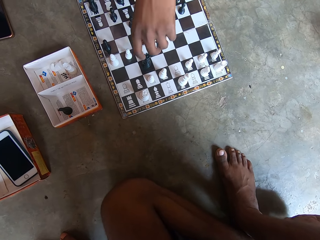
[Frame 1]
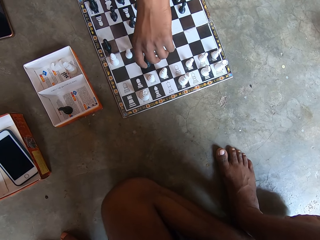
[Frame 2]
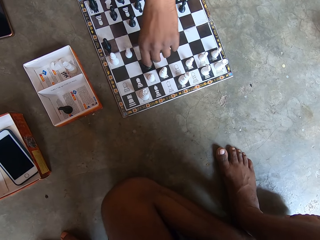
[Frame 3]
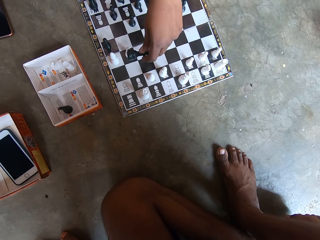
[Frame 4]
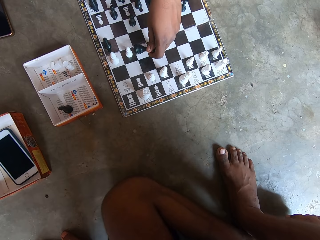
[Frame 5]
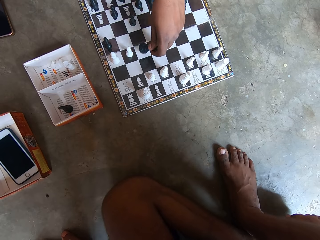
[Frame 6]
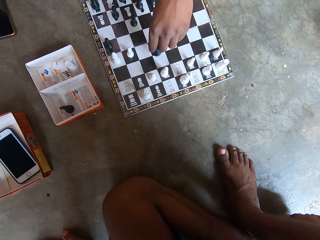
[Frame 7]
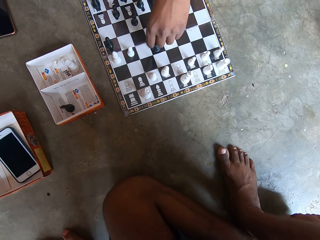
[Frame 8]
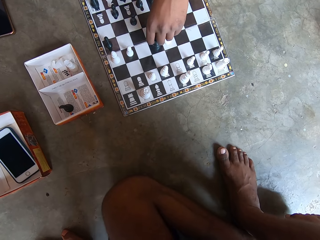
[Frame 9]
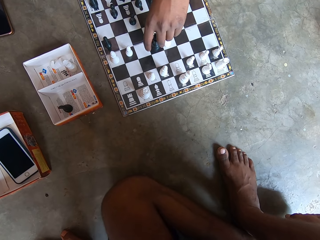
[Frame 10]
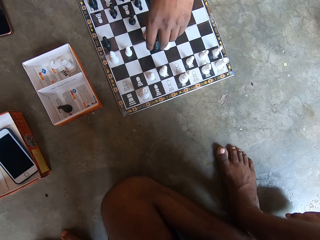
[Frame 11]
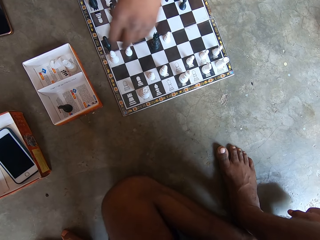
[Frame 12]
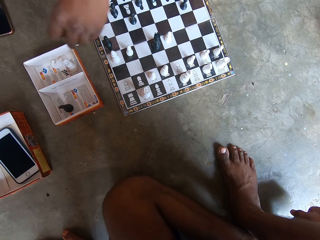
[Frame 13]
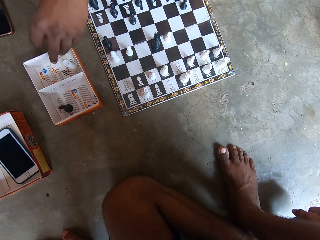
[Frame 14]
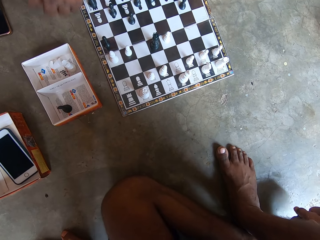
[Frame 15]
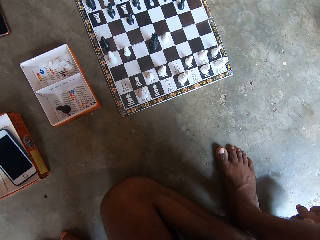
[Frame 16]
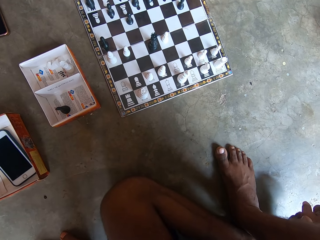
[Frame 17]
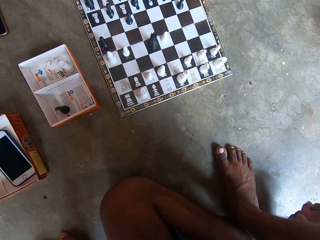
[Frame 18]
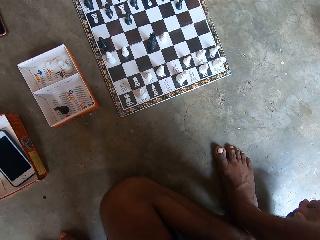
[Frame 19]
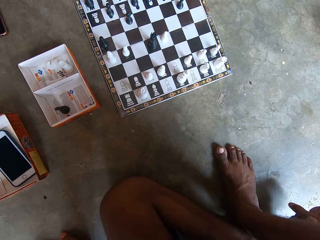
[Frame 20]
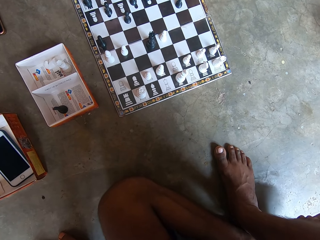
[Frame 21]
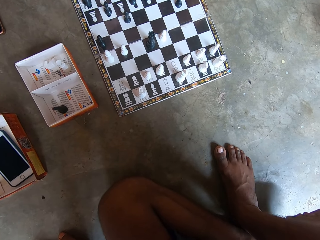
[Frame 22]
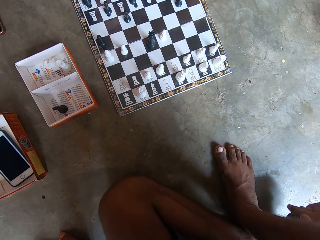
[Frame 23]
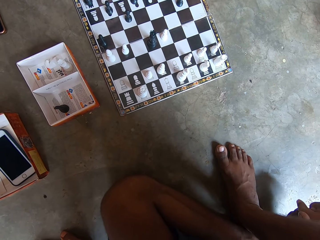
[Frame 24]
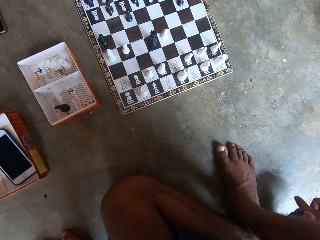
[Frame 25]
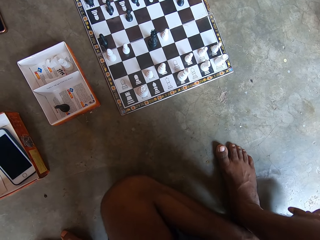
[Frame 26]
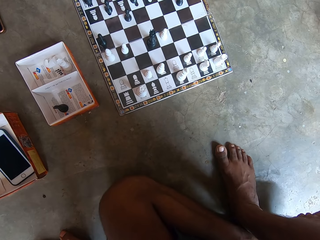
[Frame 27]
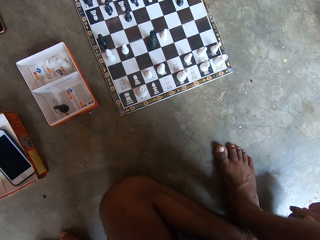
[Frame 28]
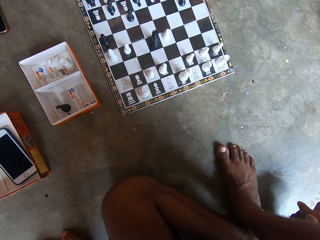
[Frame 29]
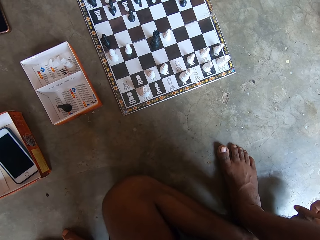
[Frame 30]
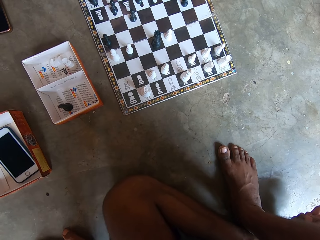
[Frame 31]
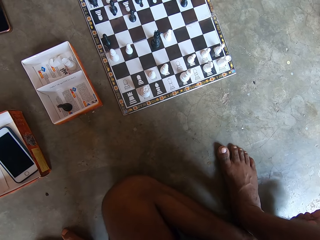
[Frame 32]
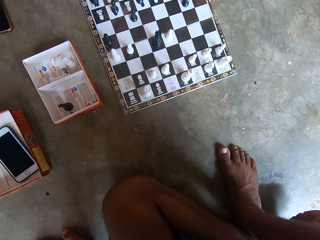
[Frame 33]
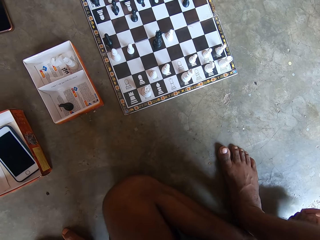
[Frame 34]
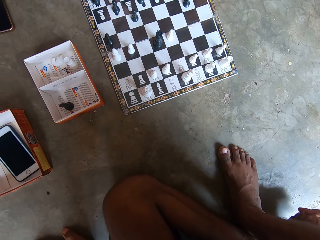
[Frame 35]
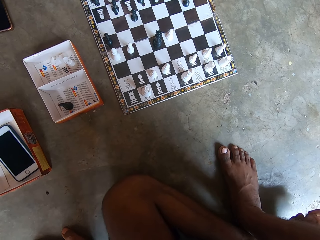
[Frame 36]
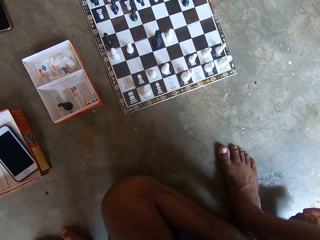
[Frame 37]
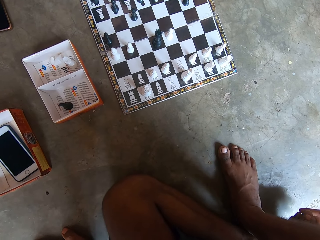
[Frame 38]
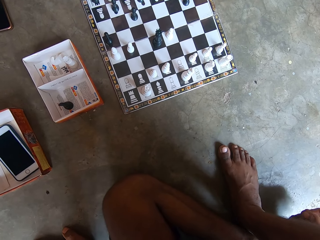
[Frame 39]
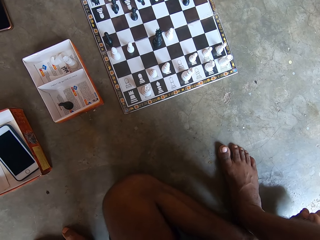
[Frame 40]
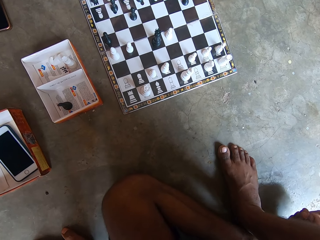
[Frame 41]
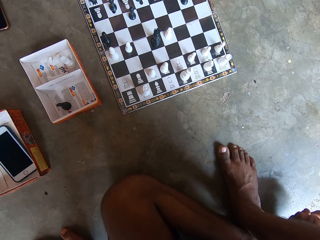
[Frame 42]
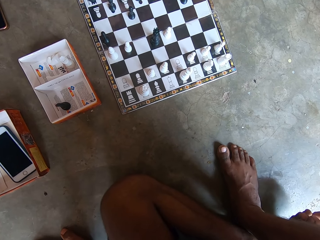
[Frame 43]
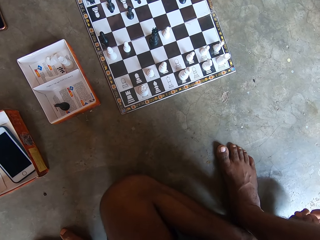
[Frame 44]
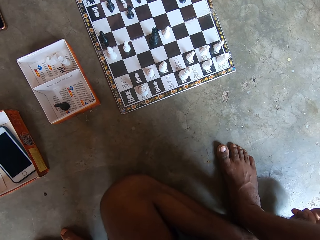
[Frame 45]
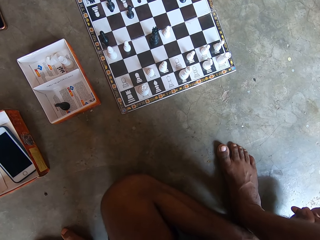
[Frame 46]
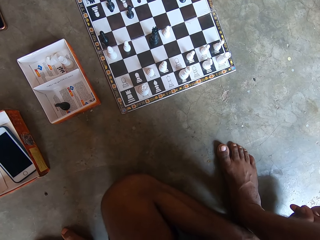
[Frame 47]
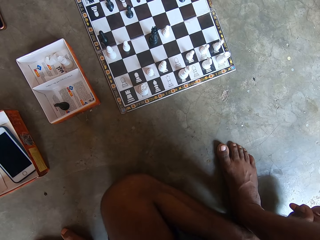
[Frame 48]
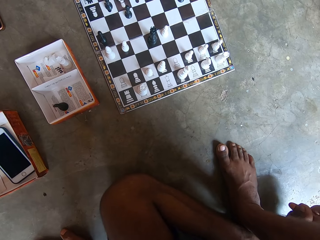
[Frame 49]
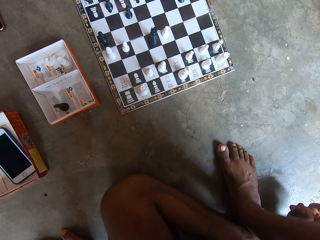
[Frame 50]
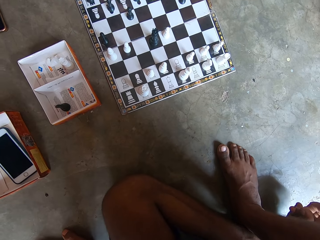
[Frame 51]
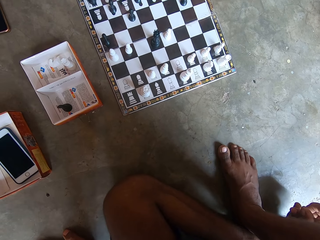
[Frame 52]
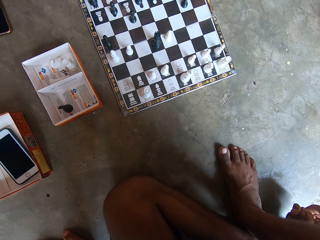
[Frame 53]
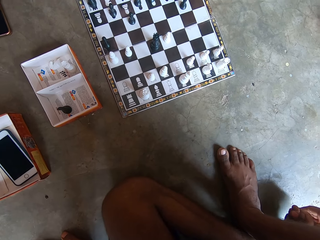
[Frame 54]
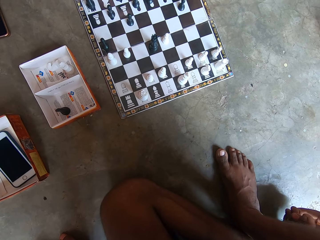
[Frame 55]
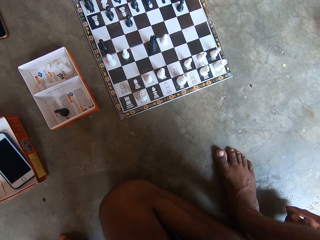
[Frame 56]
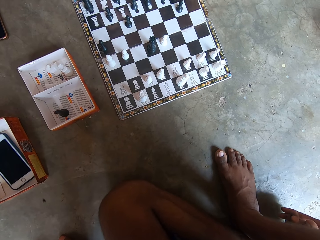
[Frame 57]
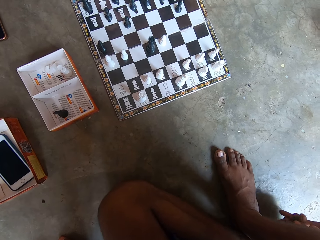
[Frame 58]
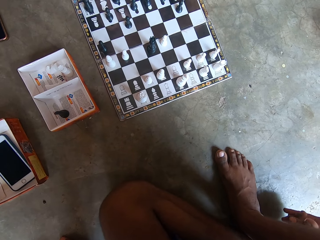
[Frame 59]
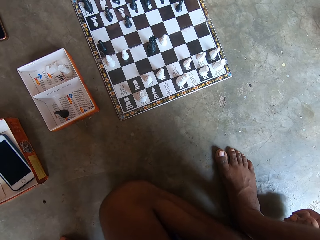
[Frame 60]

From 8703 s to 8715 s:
A man moves another black piece on the chess board on the floor. The man picks up another white piece from the chess board and drops the white piece into a carton by the chess board. The camera wearer touches his feet.

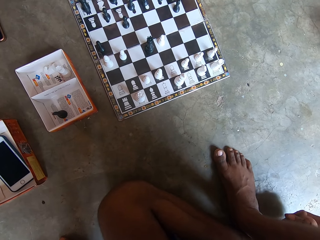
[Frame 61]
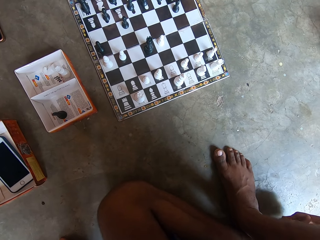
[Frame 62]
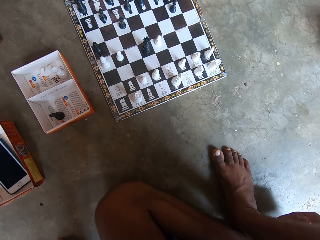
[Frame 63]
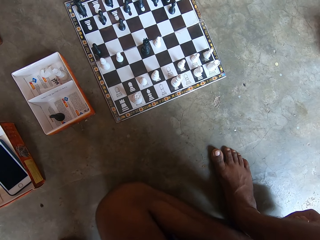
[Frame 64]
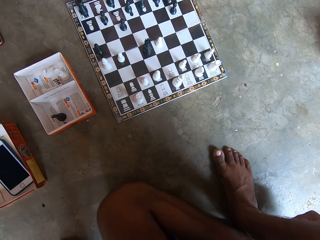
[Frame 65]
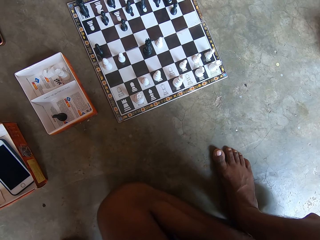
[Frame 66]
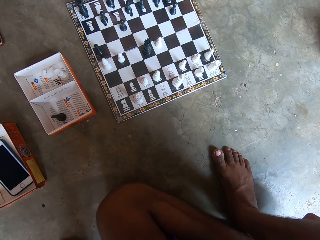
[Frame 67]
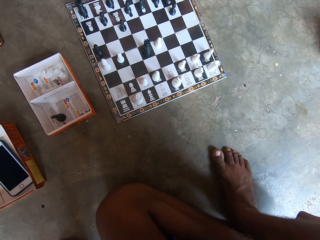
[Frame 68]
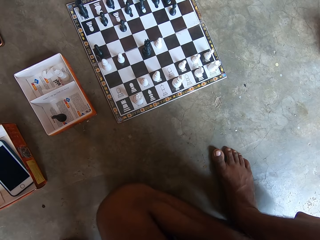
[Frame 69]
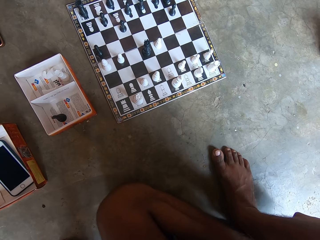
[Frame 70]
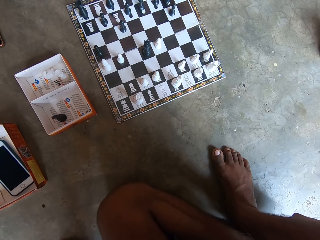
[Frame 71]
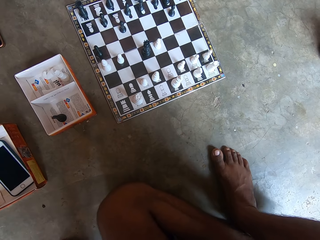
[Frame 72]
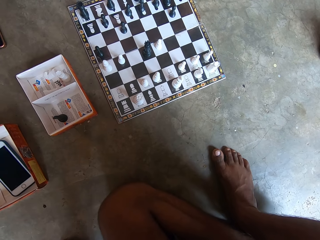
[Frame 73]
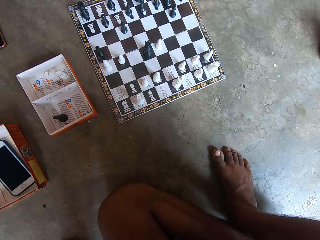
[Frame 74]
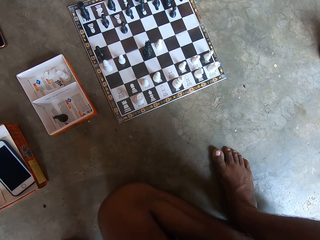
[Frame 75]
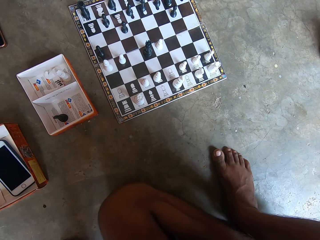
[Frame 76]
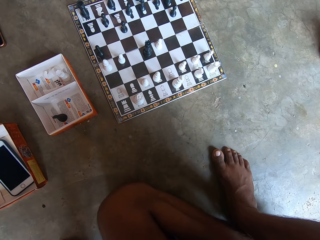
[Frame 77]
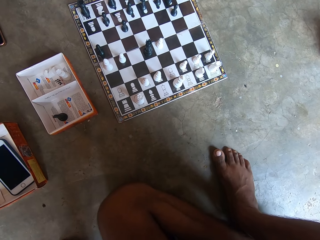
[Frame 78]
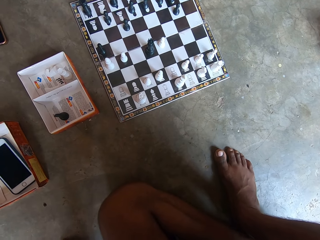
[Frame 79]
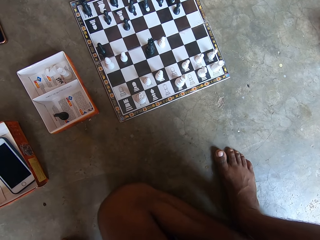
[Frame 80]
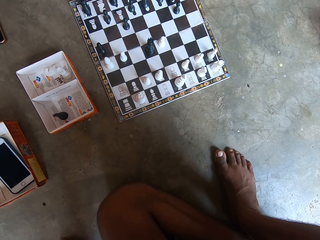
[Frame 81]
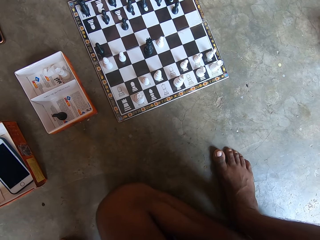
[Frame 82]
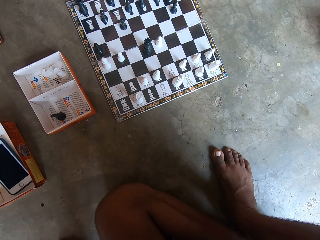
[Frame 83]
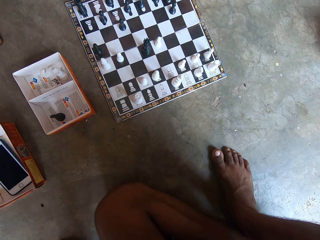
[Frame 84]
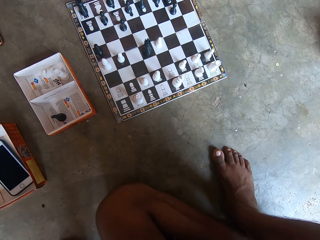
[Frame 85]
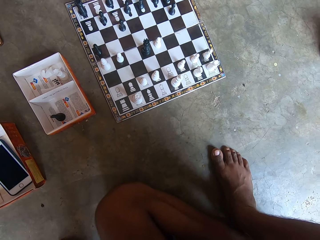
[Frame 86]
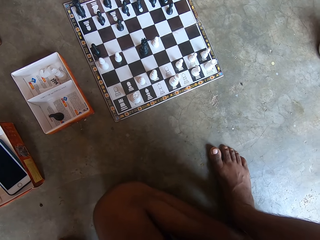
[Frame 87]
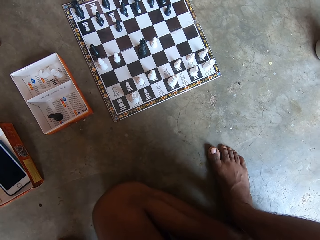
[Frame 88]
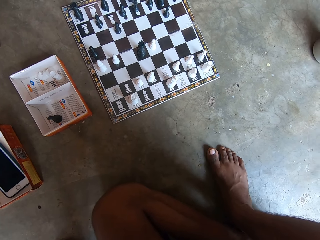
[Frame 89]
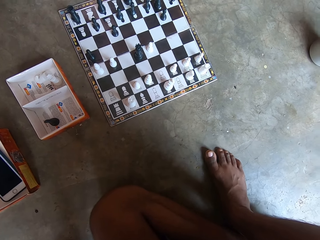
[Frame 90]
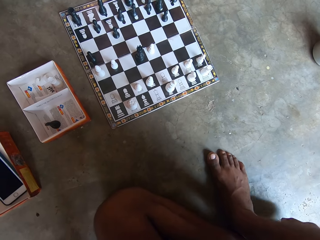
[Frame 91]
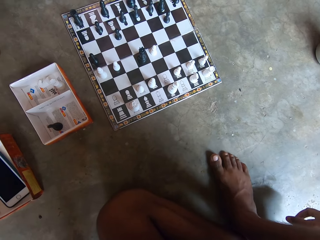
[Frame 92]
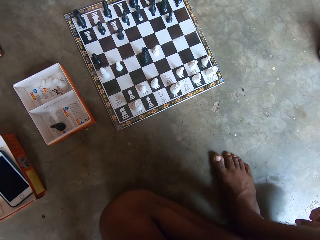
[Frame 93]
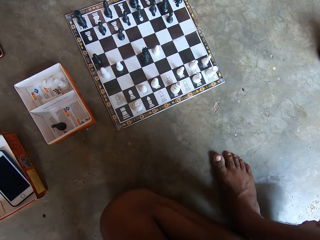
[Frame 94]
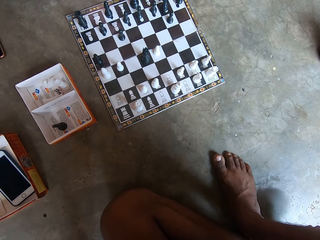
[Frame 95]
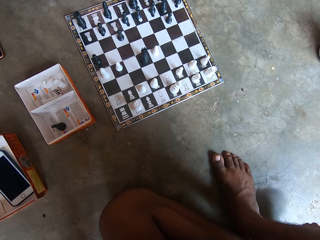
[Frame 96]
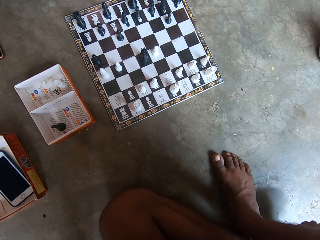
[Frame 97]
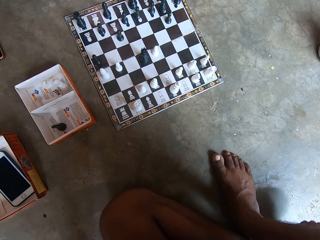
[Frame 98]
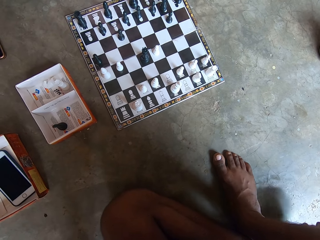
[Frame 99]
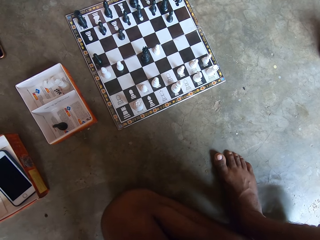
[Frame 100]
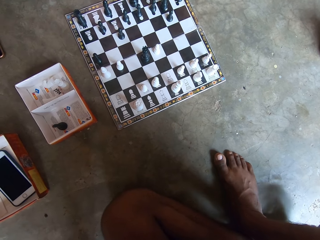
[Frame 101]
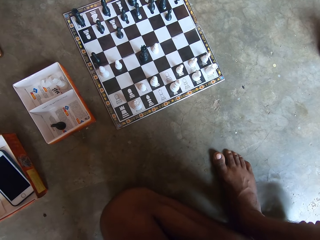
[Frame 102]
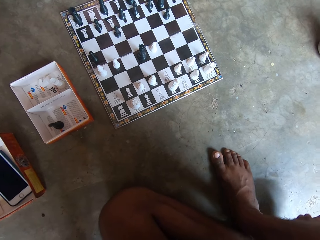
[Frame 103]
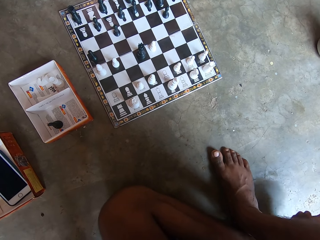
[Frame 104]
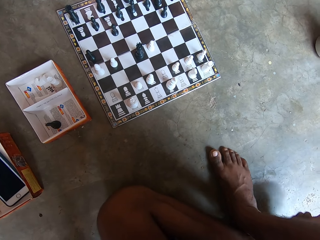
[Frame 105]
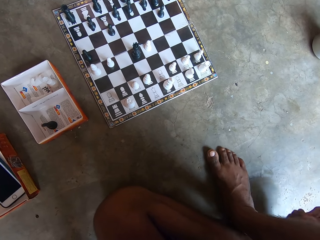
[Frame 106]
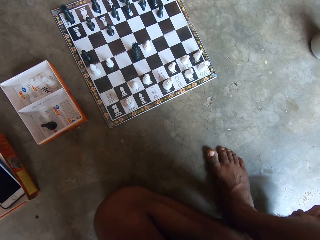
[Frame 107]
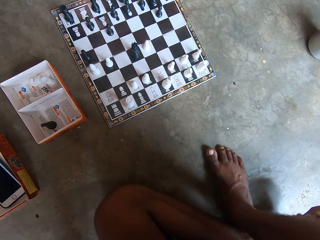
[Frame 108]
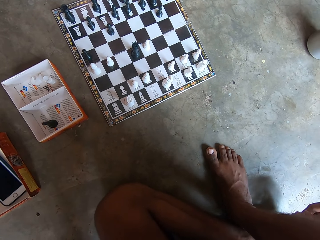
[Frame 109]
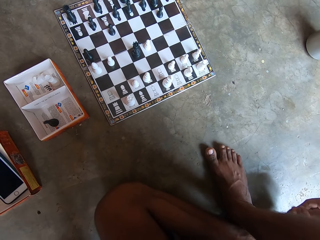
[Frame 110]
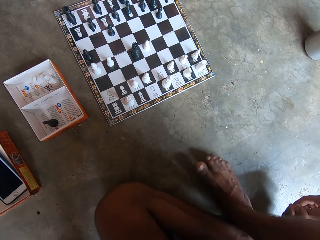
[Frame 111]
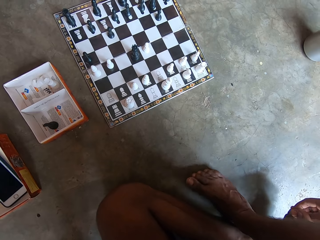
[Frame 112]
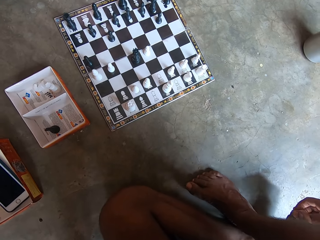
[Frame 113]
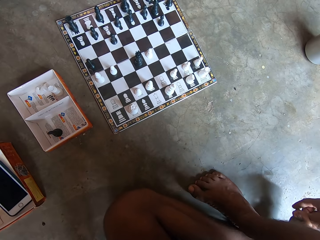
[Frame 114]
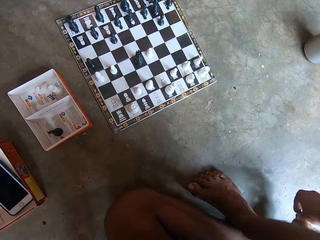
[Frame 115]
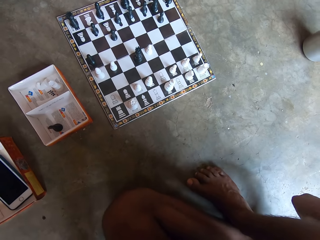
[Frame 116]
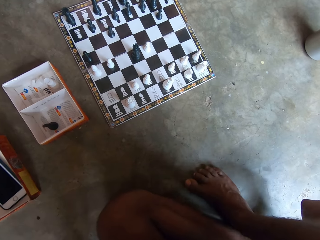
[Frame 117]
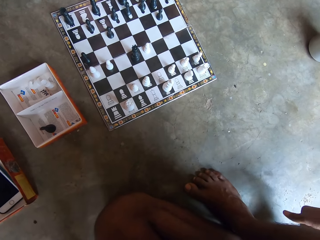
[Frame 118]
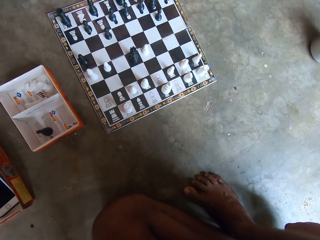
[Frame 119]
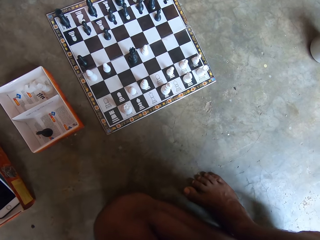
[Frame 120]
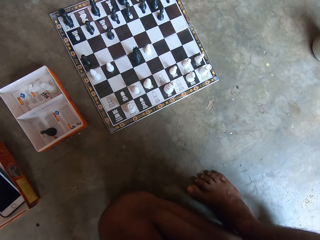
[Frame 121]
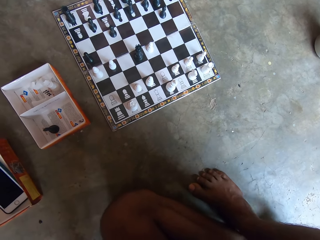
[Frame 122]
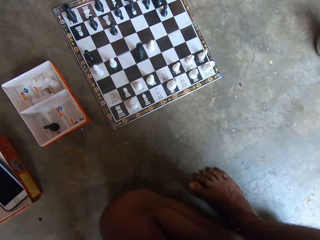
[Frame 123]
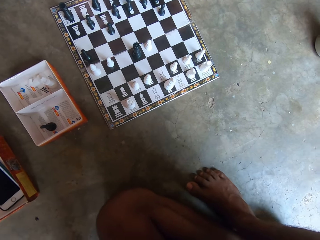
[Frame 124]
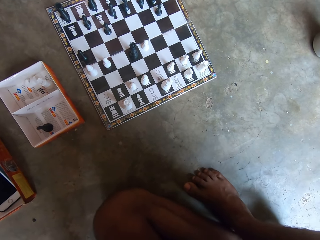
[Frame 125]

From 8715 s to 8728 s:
The camera wearer shakes his feet.
